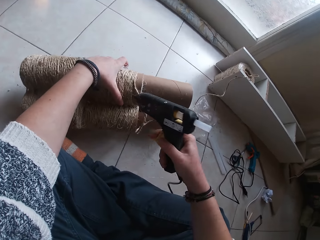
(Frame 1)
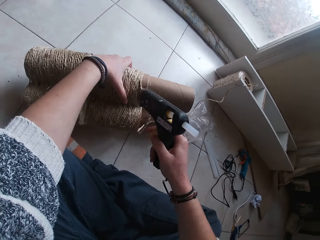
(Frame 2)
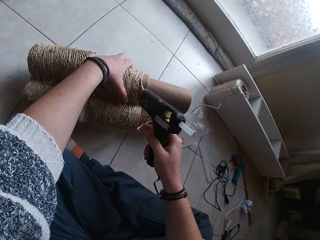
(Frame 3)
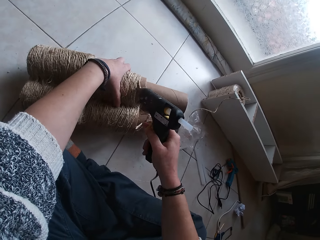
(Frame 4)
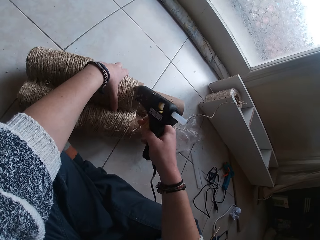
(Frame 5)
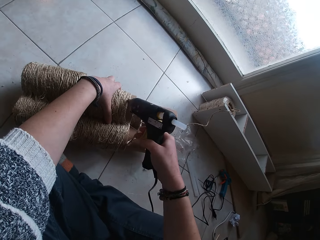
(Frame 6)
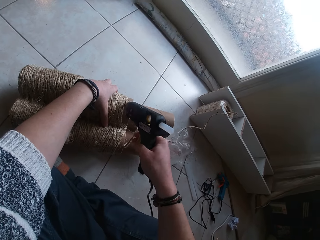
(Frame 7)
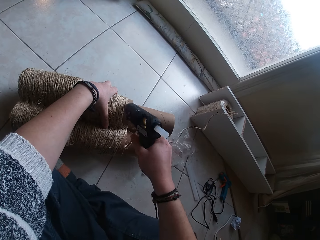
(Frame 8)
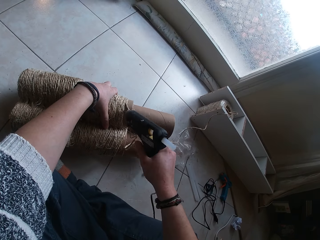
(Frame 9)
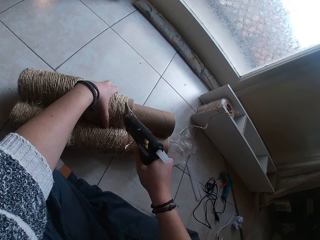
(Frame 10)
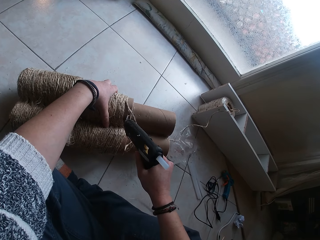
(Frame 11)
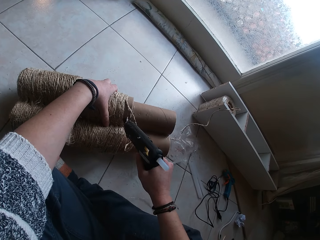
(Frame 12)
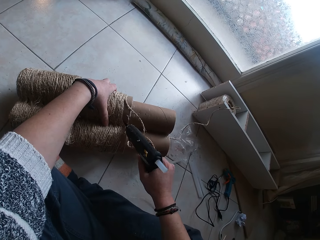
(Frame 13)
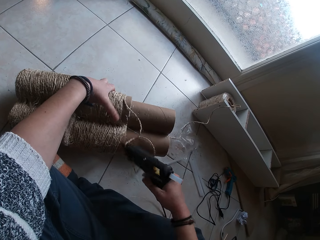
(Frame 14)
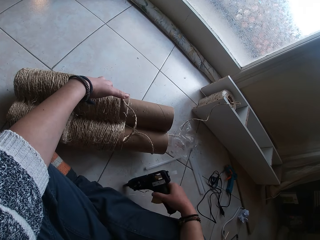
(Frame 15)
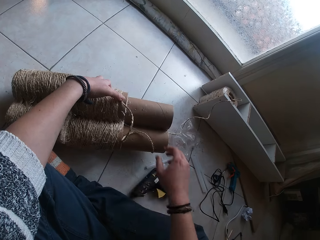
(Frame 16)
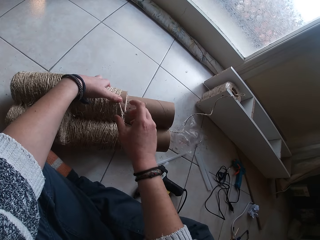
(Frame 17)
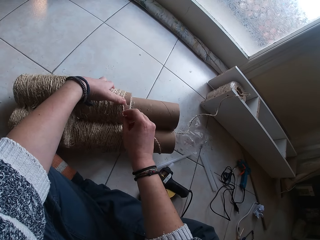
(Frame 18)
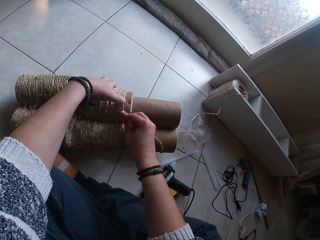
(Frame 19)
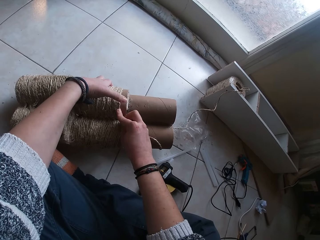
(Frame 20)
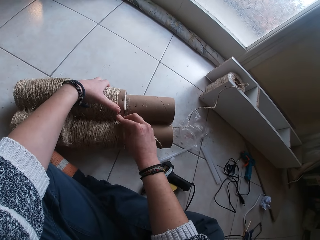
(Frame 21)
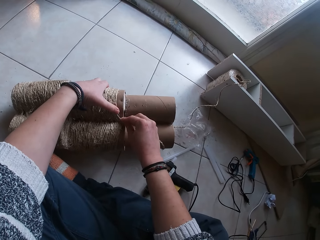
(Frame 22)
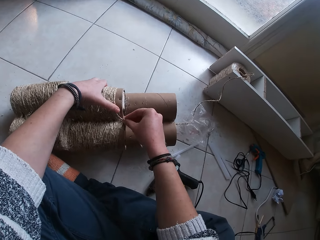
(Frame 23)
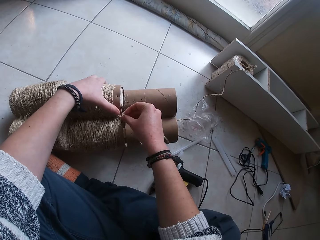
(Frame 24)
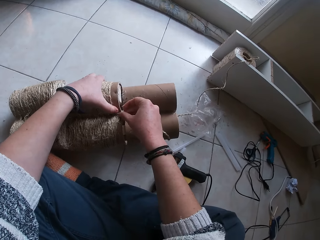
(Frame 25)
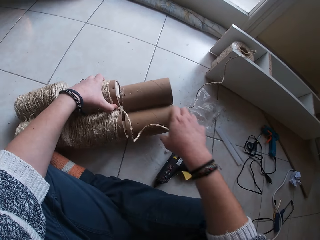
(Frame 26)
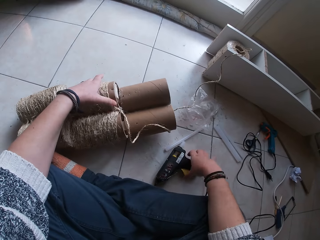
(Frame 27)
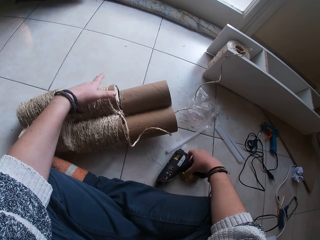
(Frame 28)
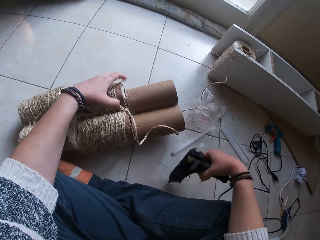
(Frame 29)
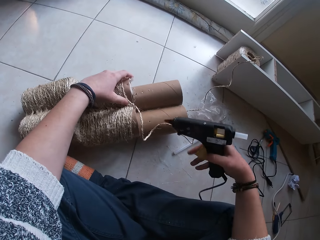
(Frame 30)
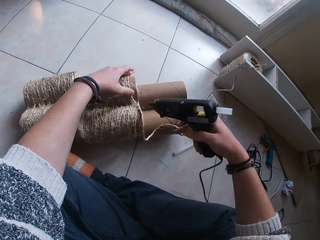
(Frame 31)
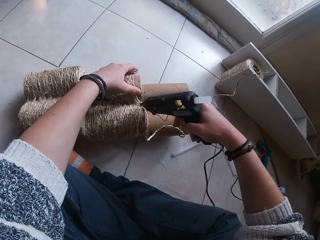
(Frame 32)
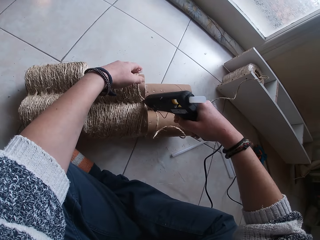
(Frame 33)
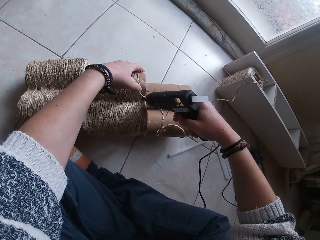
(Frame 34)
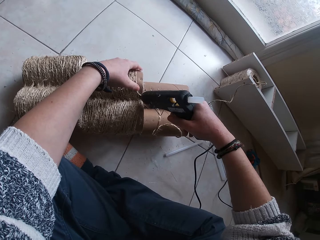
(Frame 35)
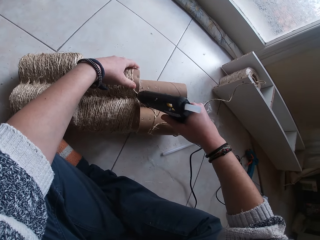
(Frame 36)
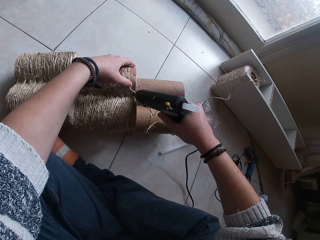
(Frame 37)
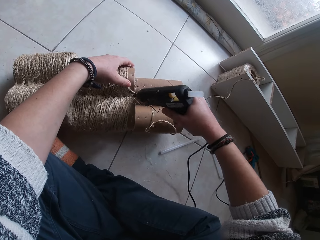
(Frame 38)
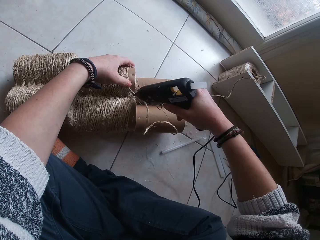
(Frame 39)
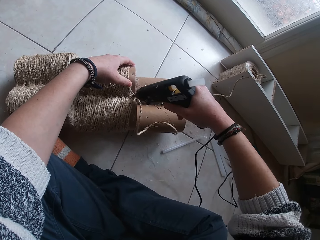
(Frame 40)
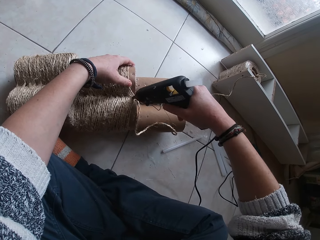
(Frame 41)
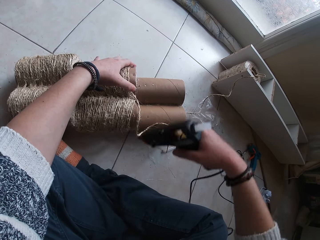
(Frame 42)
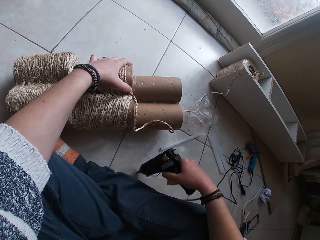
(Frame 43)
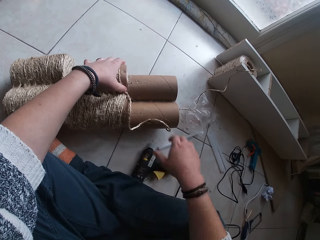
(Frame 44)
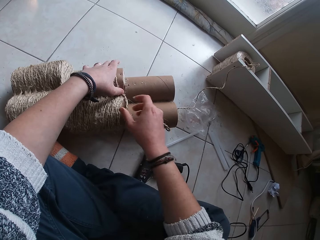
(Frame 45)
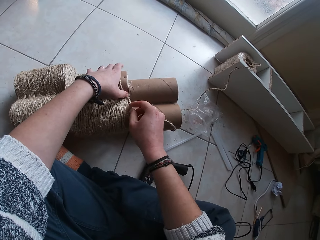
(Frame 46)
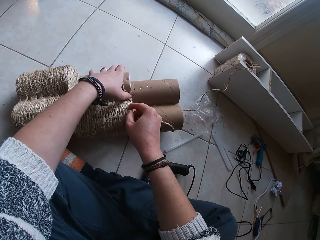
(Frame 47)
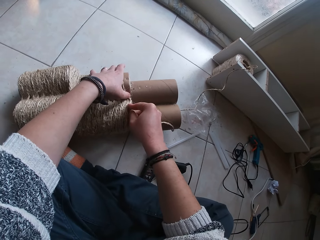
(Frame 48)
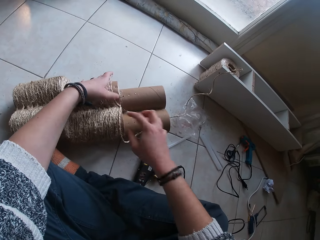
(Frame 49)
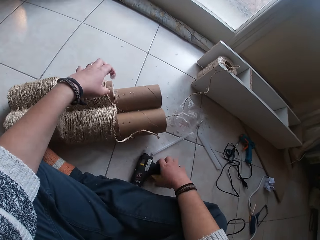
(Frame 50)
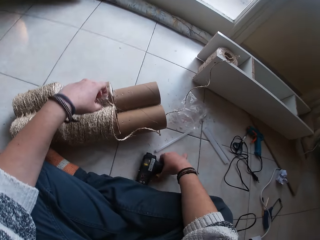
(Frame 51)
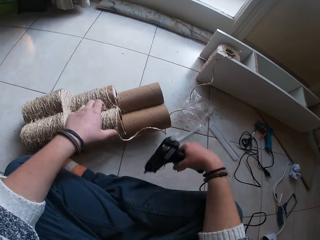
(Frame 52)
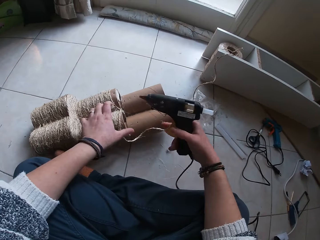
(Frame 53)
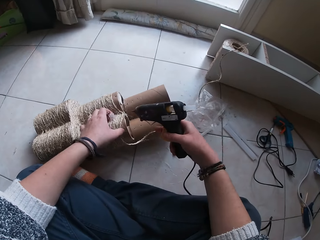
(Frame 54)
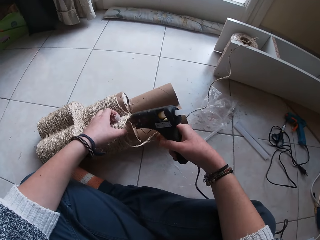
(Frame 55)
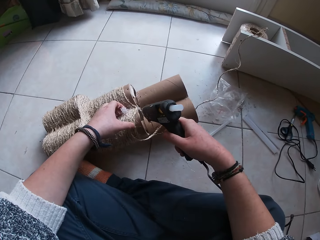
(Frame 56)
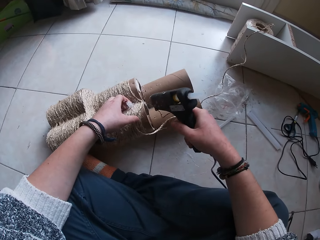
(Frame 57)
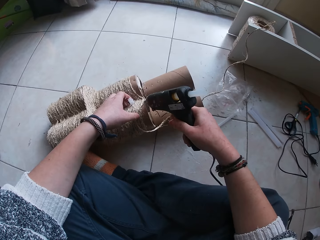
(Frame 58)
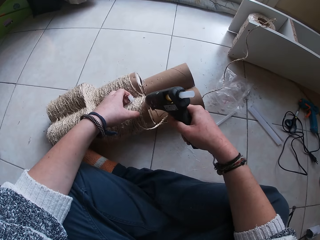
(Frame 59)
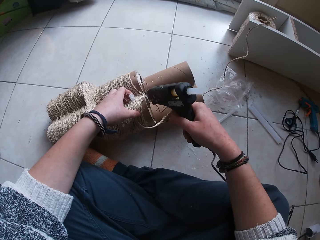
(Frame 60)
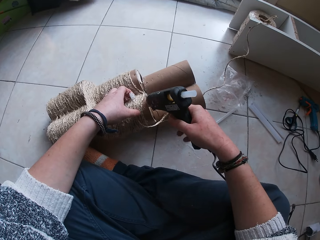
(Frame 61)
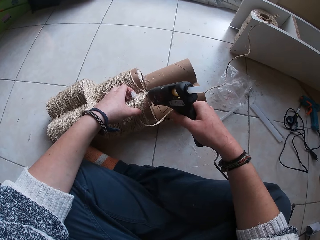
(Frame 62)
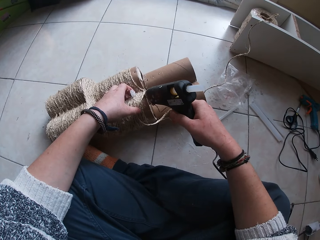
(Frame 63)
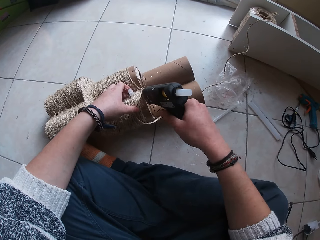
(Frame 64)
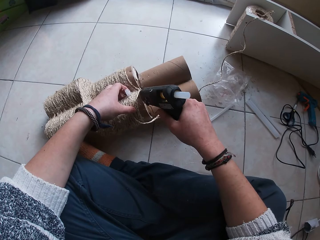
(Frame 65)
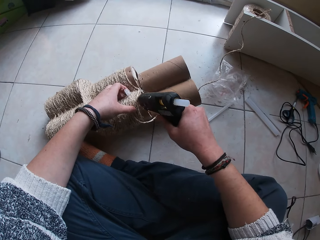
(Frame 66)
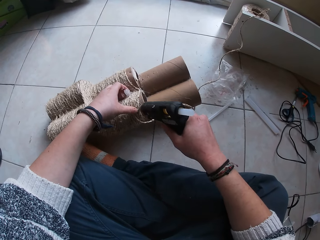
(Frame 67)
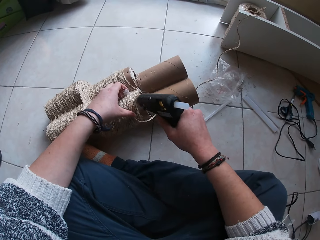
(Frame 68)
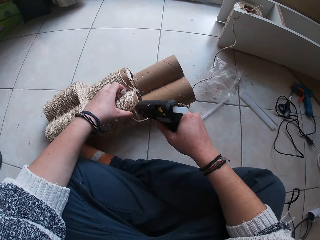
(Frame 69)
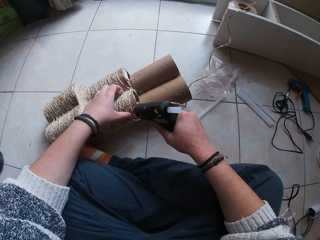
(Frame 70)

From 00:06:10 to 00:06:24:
The camera wearer holds the cardboard tower or paper board core. She holds the cardboard tower again. She applies glue from the glue gun in her right hand on the paper board core on the floor. She holds the cardboard tower. She drops the glue gun. She fastens the manila rope on the cardboard tower. She lays the rope on the paper board core with her right hand. She holds the cardboard tower. She picks the glue gun on the floor with her right hand. She applies glue from the glue gun in her right hand on the paper board core on the floor. She holds the cardboard tower. She places the glue gun on the floor with her right hand. She fastens the manila rope on the cardboard tower. She lays the rope on the paper board core with her right hand. She picks the glue gun on the floor with her right hand. She applies glue from the glue gun in her right hand on the paper board core on the floor.

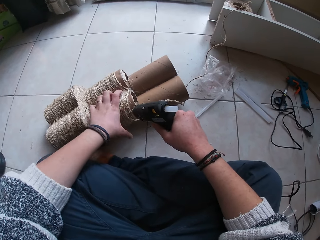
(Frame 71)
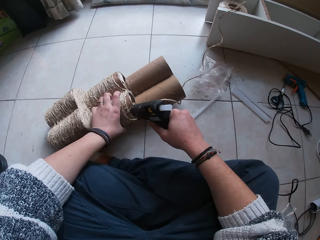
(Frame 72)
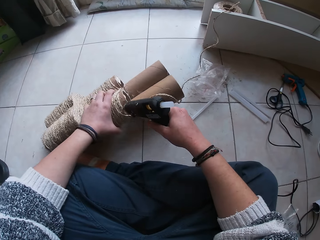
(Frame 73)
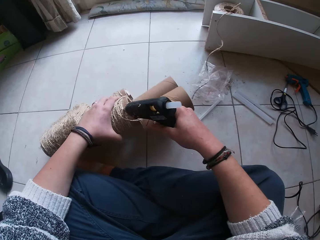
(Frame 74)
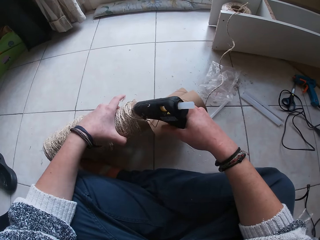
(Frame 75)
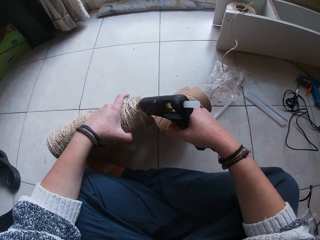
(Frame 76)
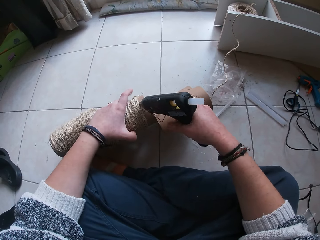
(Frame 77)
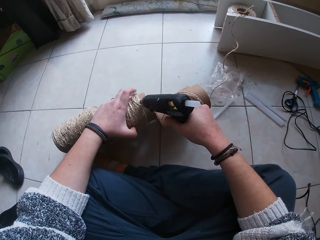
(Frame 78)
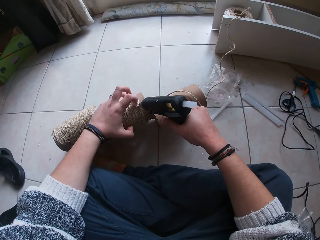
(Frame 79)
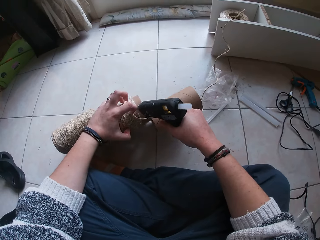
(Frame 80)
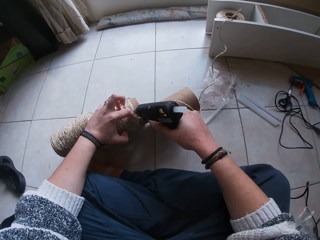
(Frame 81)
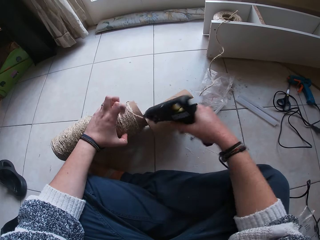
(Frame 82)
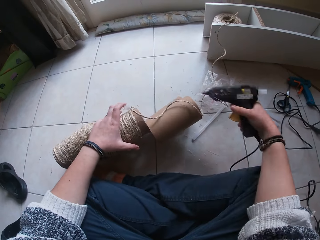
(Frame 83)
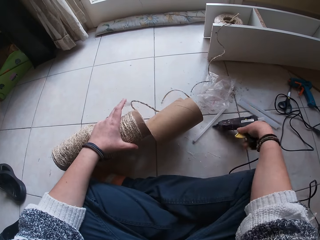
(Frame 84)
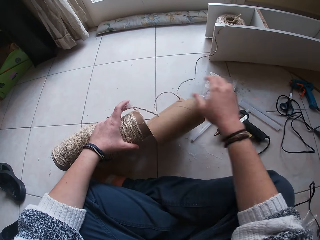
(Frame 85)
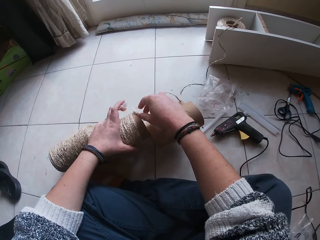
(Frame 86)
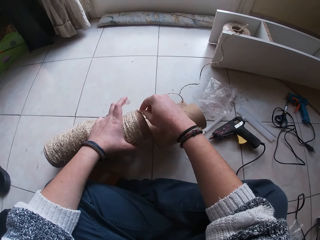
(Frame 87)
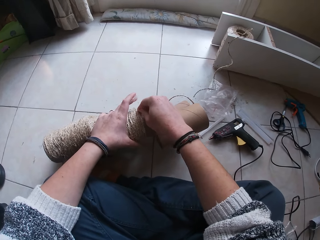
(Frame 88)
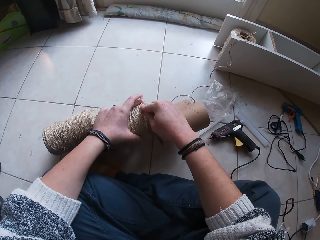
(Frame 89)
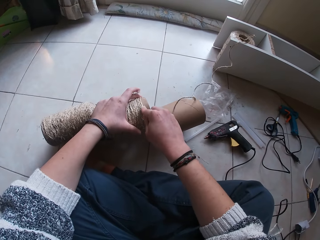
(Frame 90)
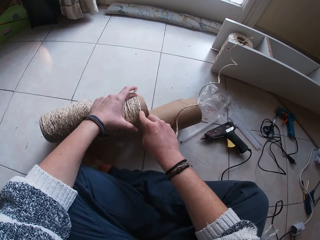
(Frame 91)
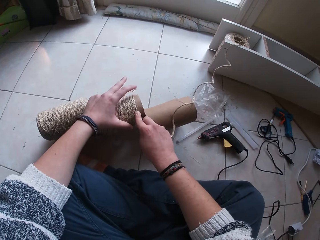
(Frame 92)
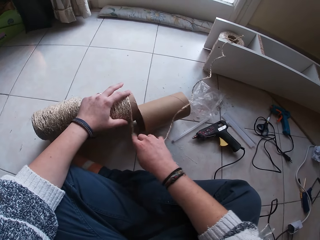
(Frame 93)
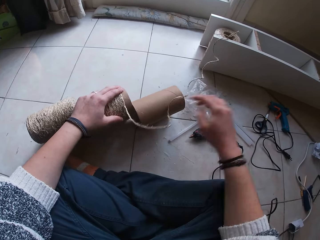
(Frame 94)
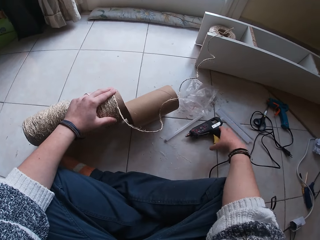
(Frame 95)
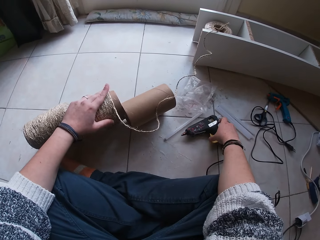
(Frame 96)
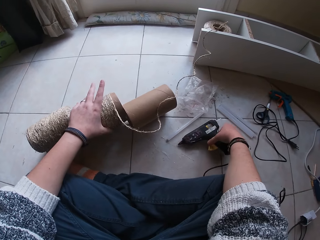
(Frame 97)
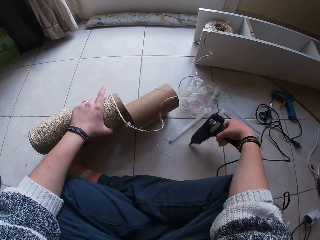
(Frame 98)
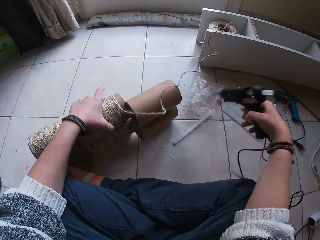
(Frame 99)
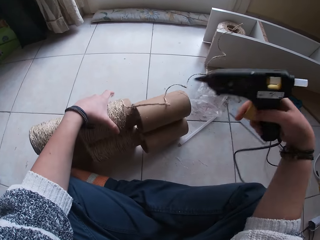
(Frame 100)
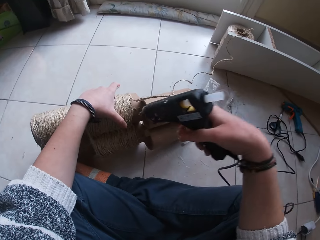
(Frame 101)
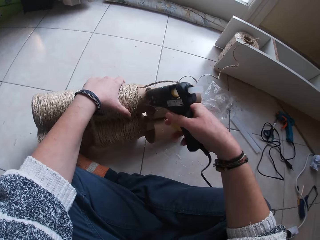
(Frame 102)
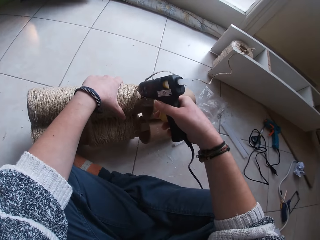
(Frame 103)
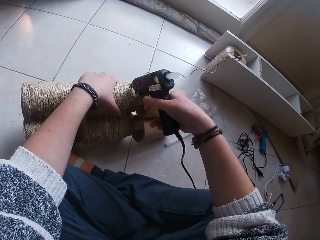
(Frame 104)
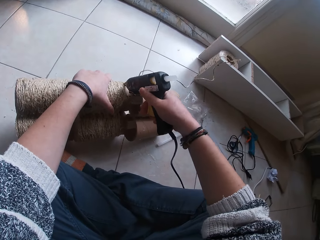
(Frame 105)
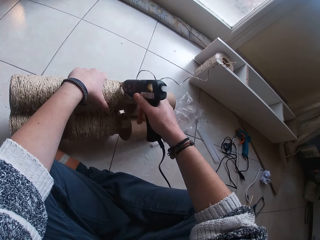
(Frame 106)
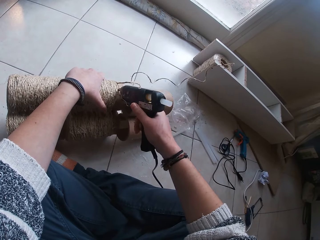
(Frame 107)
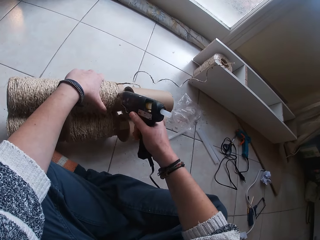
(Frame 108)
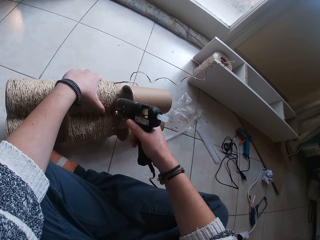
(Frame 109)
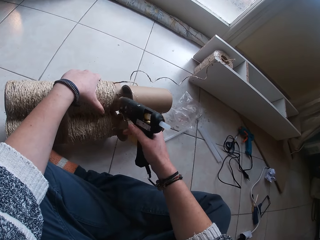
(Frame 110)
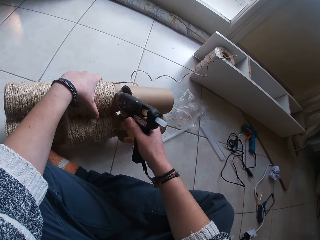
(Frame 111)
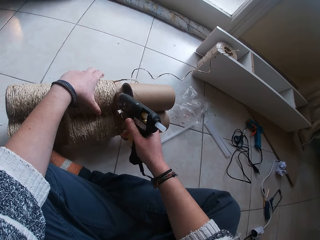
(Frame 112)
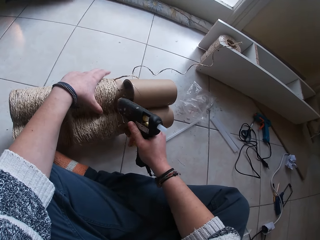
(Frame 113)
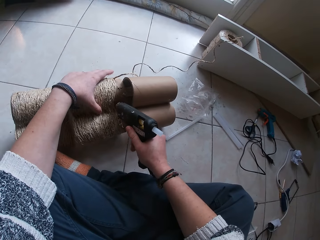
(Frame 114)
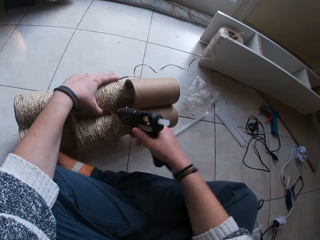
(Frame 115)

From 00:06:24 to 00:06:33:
The camera wearer turns the cardboard tower or paper board core. She holds the cardboard tower. She places the glue gun on the floor with her right hand. She lays the rope on the paper board core with her right hand. She fastens the manila rope on the cardboard tower. She picks the glue gun and holds the cardboard tower. She applies glue on the cardboard tower and holds the cardboard tower.
